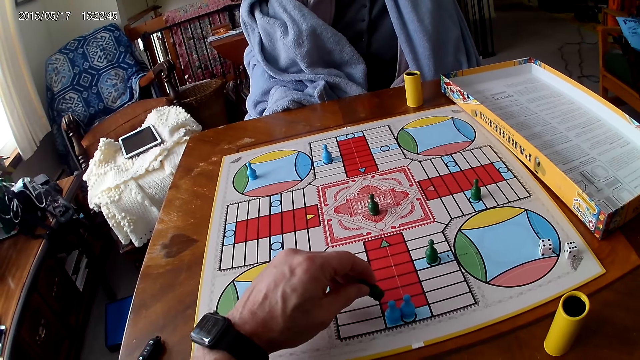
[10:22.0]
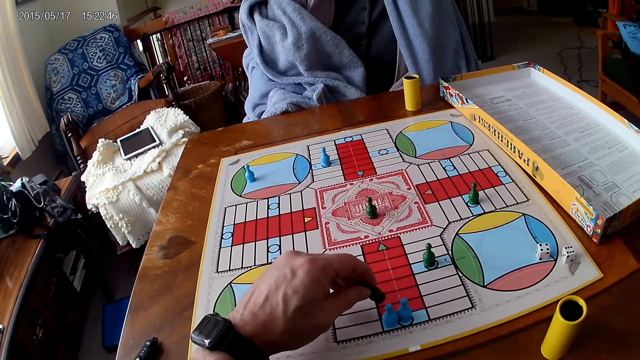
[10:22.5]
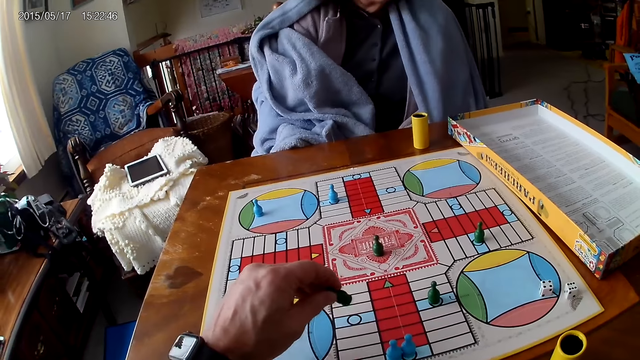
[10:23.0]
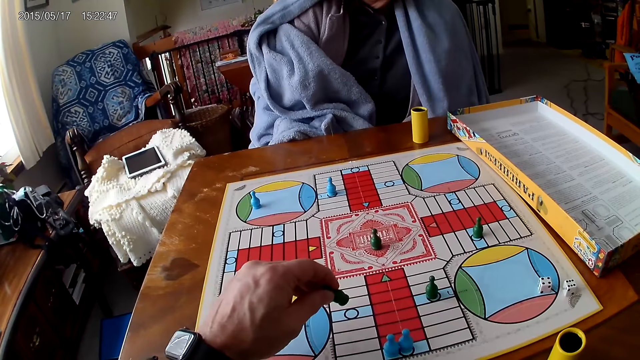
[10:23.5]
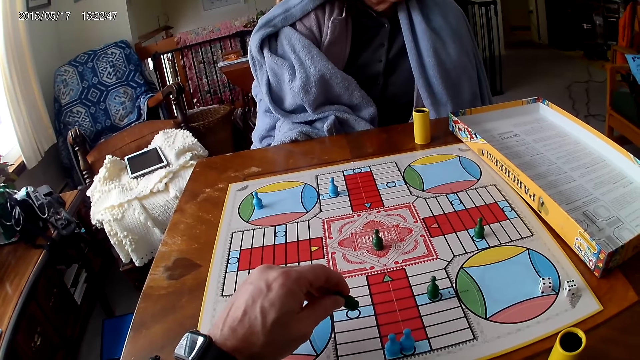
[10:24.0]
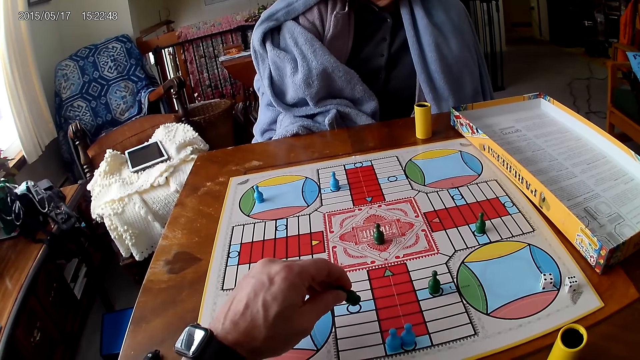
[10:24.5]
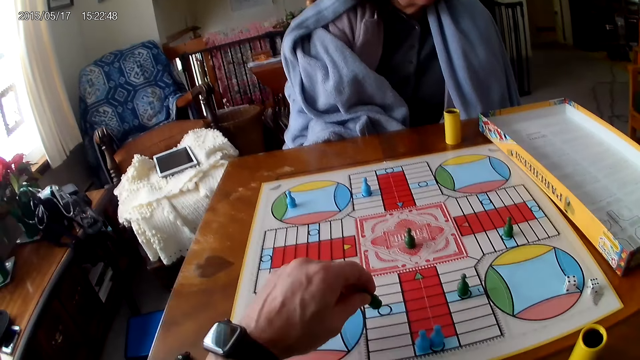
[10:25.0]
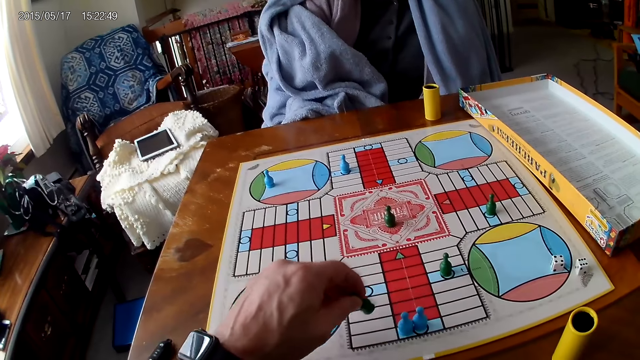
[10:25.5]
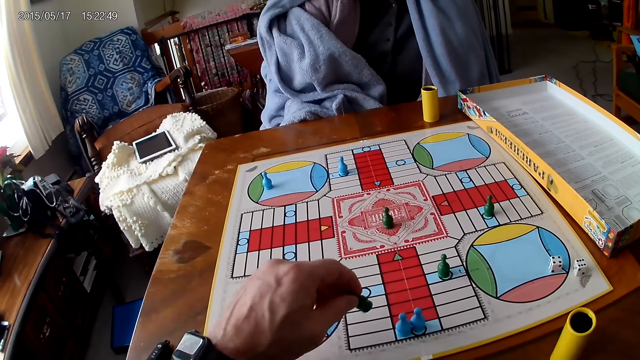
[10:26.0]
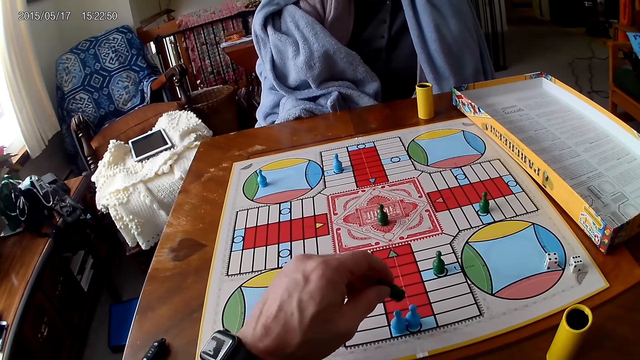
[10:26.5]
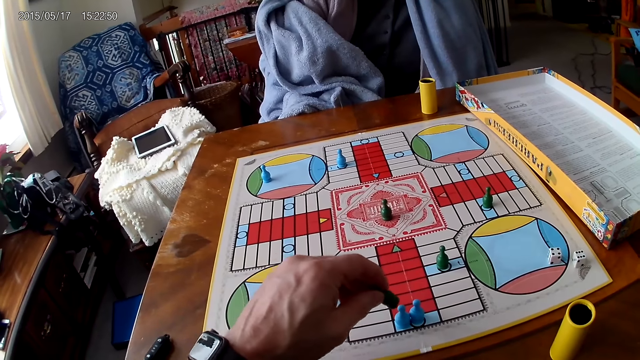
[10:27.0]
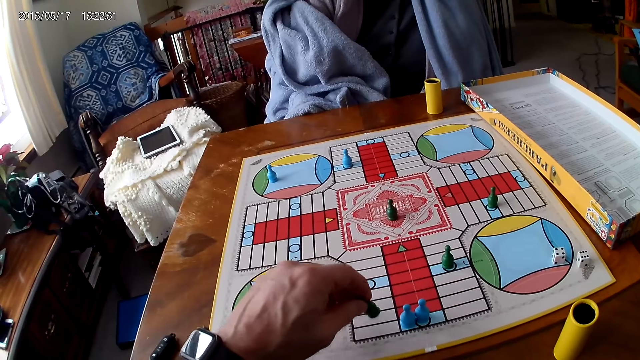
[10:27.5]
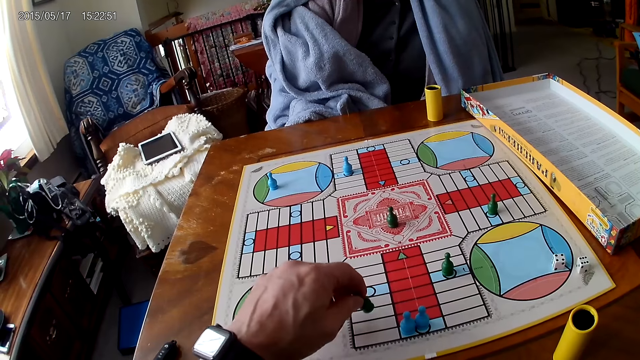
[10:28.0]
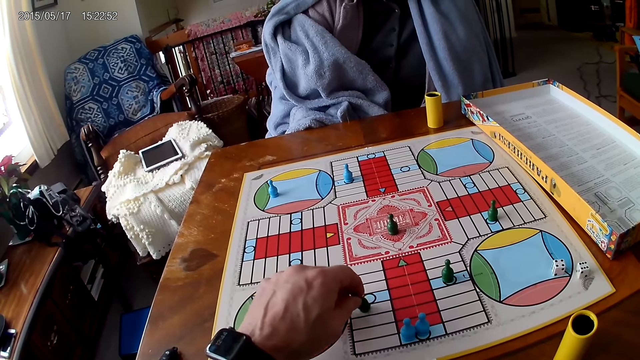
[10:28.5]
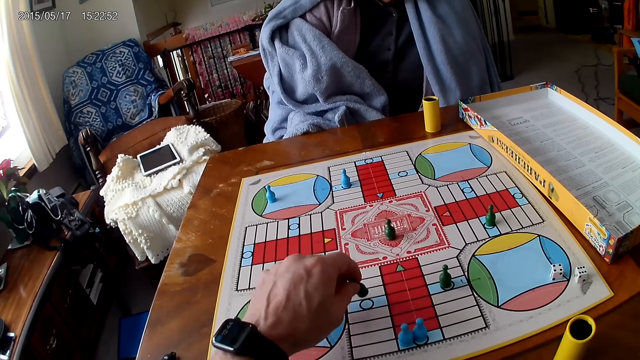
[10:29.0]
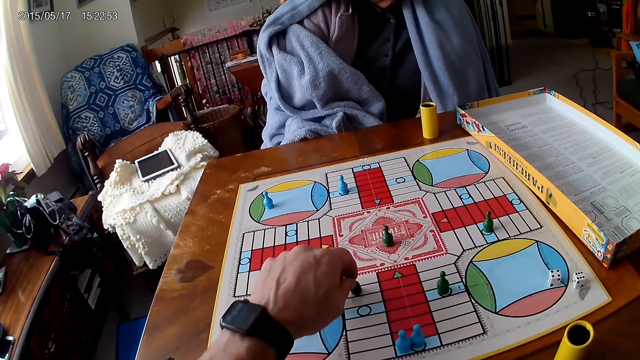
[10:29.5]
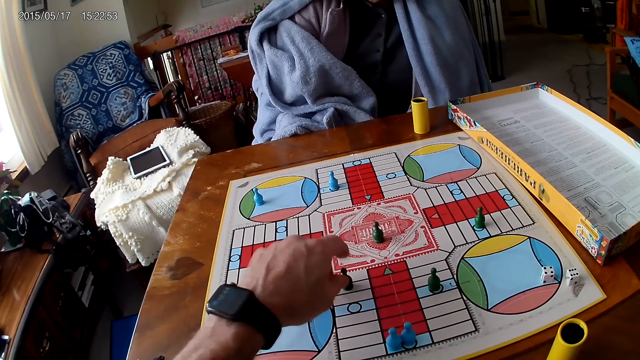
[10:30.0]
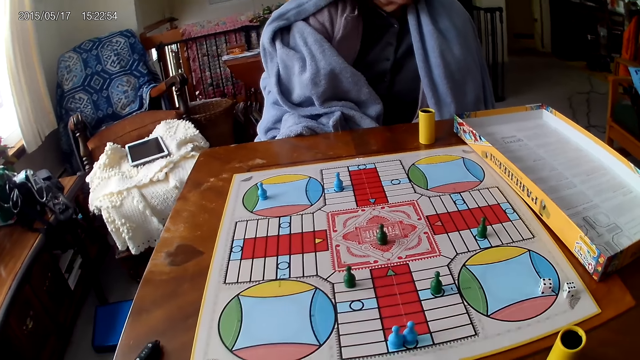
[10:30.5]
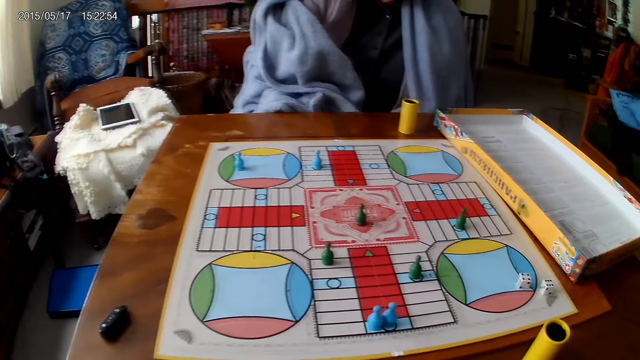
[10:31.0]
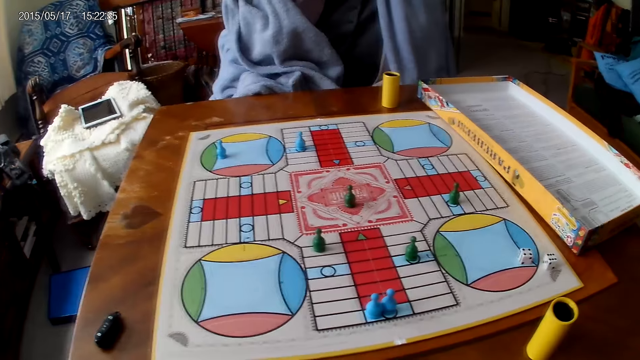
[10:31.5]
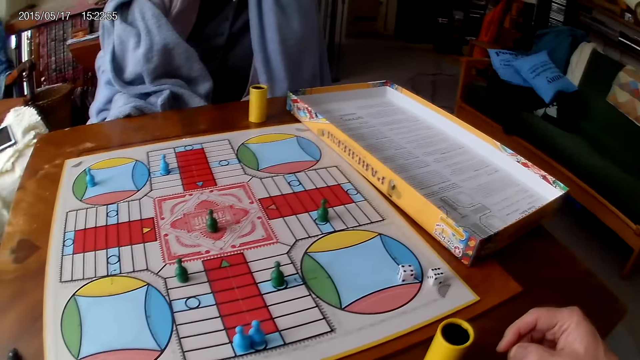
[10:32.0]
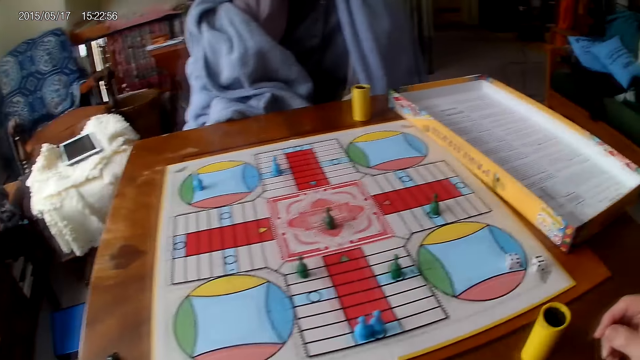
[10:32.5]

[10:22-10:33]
The camera wearer stares at the game.

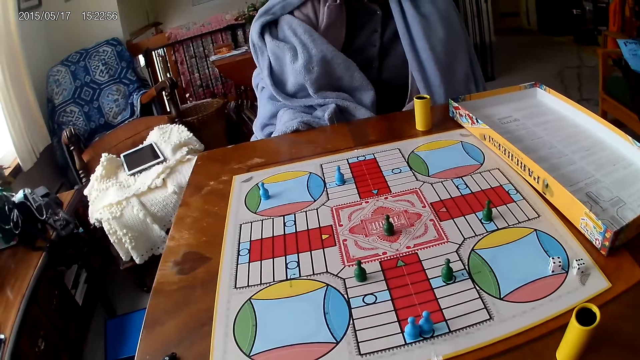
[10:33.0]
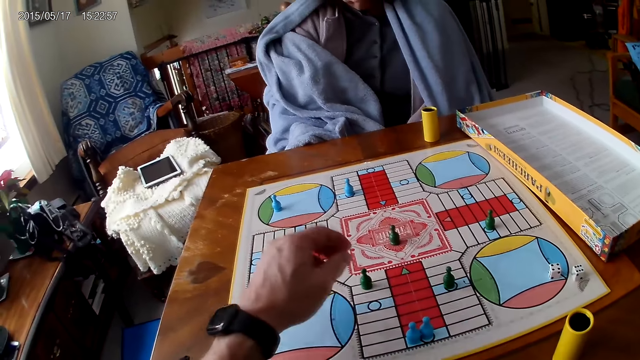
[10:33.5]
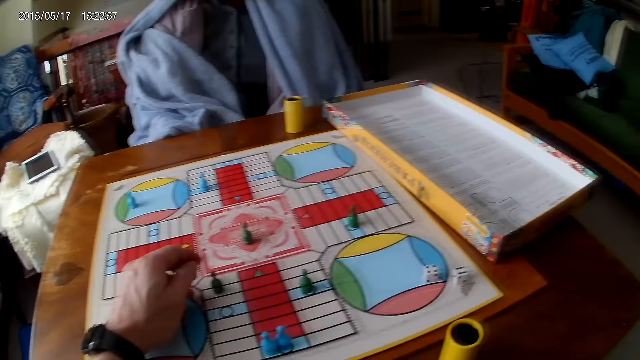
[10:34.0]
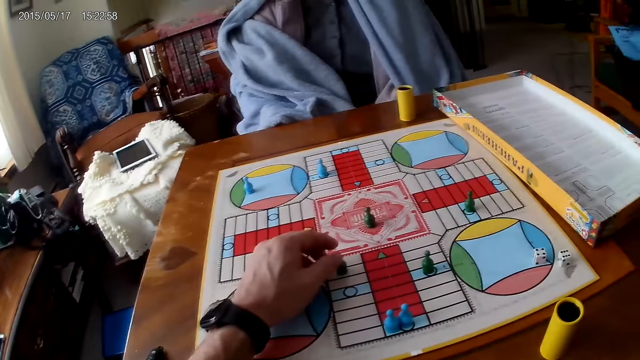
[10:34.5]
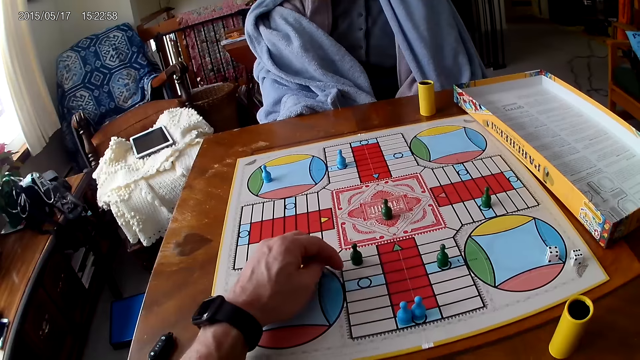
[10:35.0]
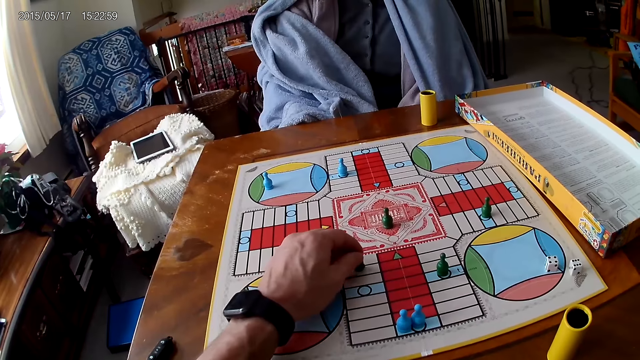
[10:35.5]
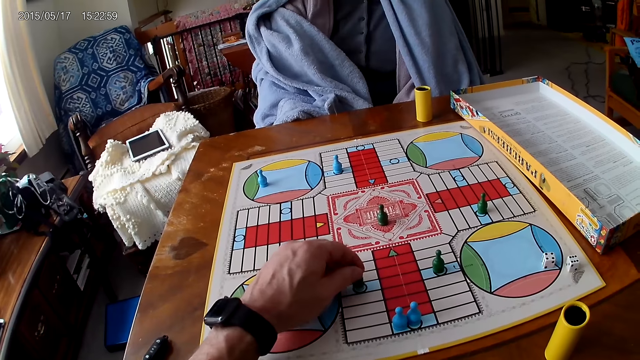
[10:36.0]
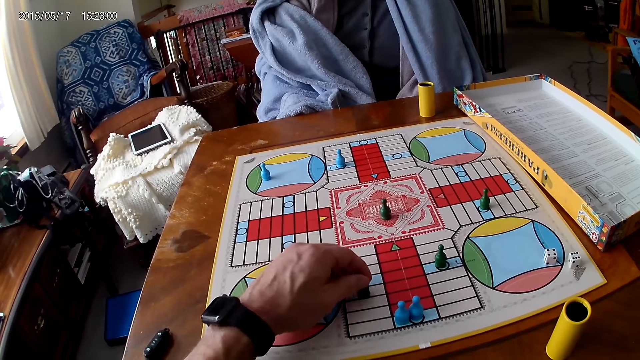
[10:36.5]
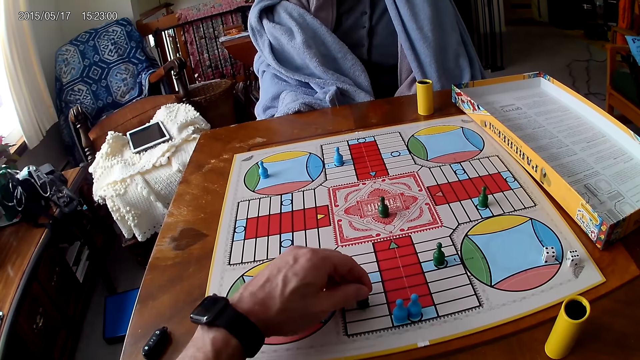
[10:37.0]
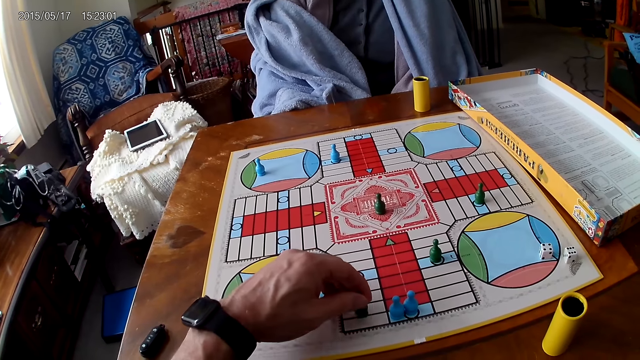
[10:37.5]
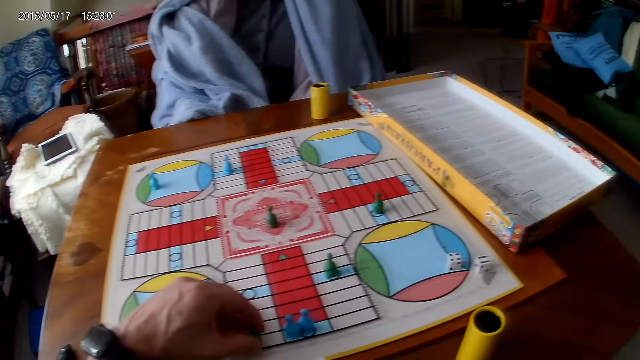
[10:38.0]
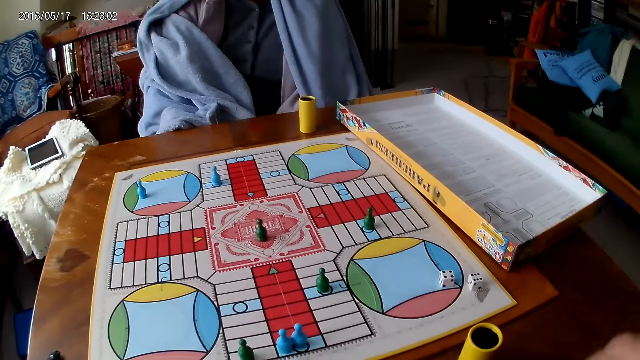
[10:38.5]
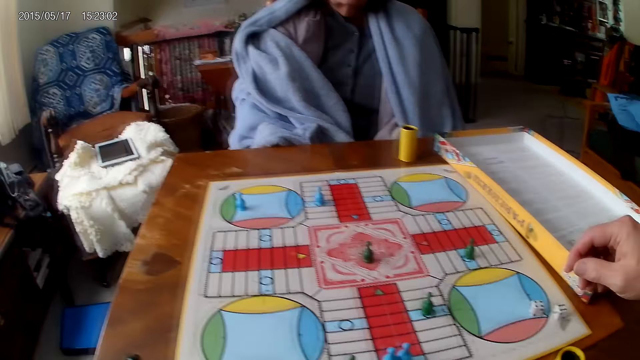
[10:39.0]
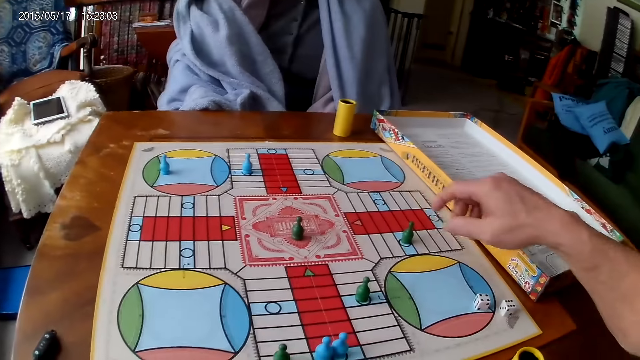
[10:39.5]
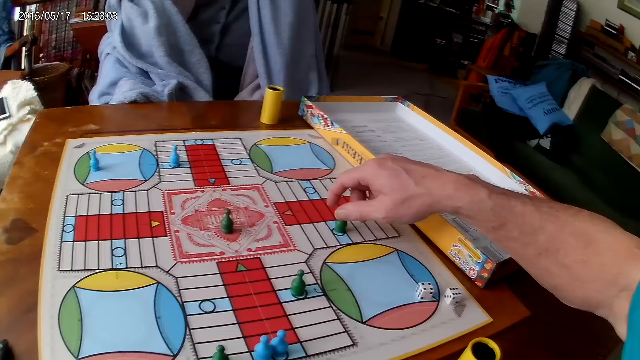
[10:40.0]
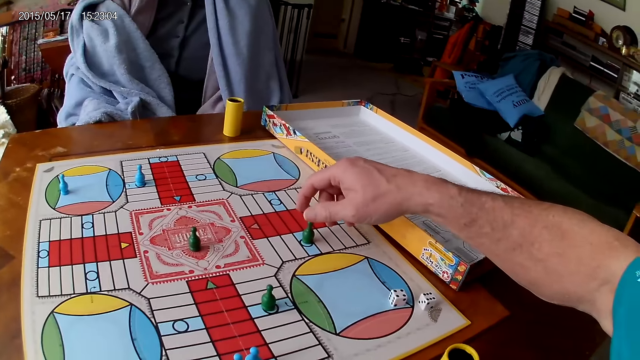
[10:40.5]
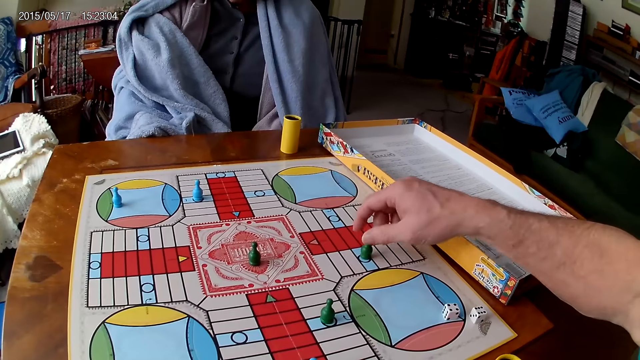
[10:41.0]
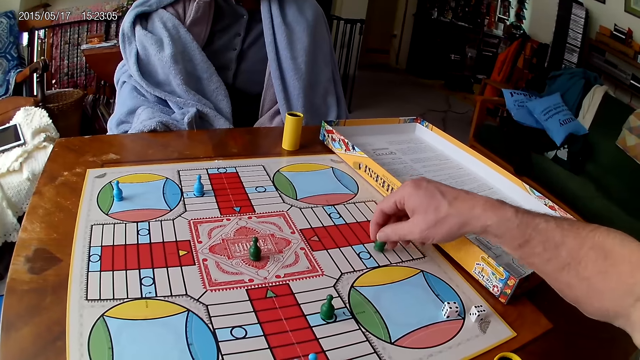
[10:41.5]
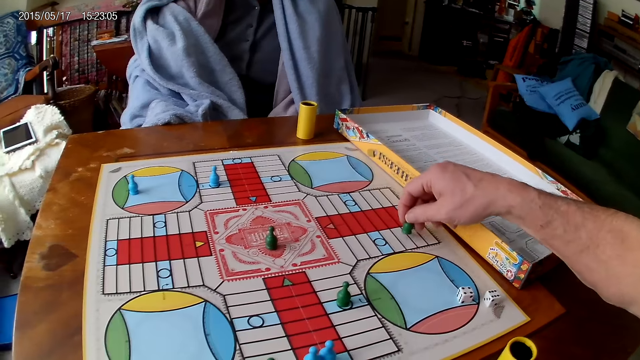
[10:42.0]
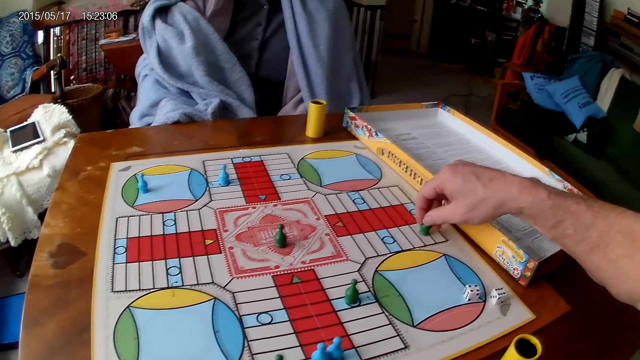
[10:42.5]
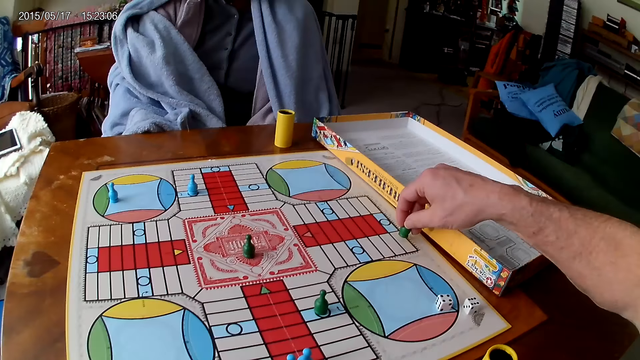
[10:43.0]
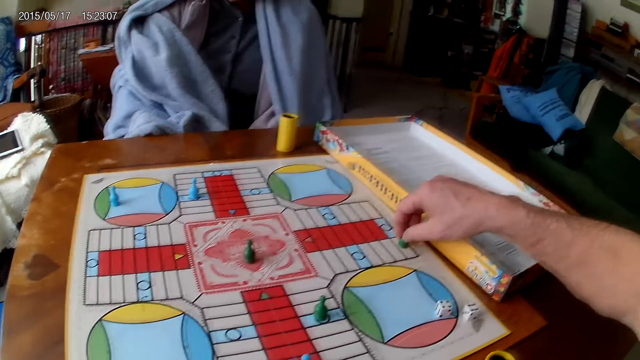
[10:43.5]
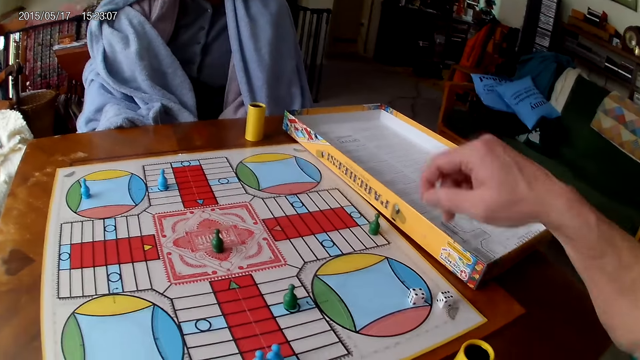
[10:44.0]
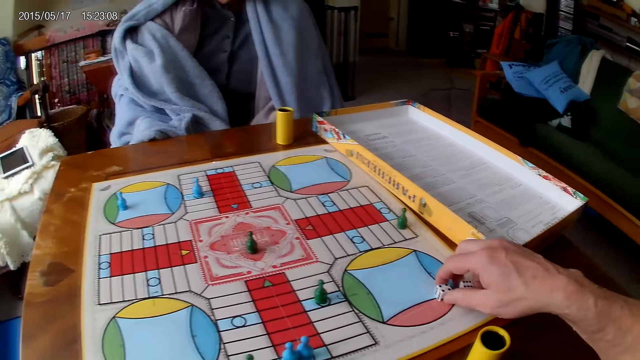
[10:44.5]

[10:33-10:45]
The camera wearer picks up the dice. He moves the piece on the Ludo board with his left hand. He picks up the dice. He moves the piece on the Ludo board with his right hand.
